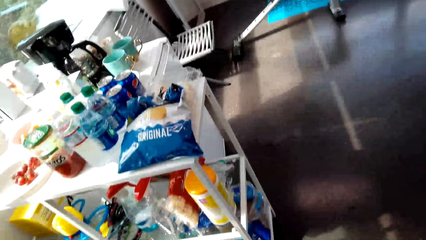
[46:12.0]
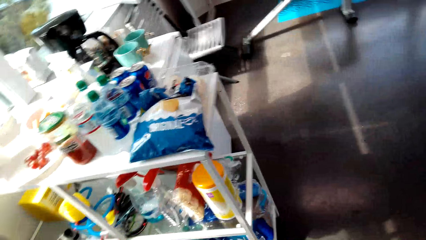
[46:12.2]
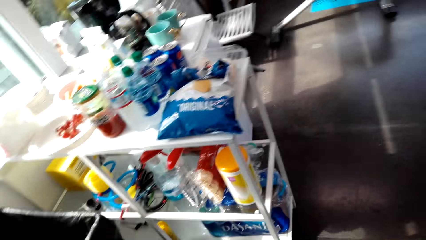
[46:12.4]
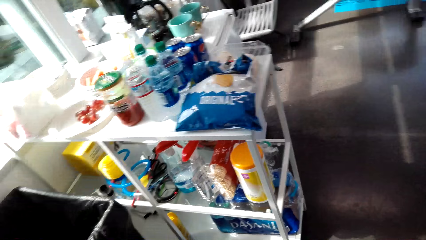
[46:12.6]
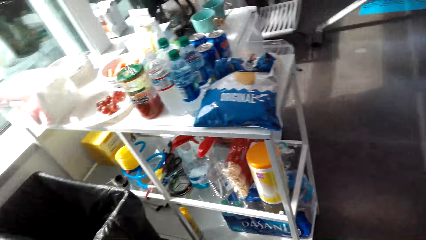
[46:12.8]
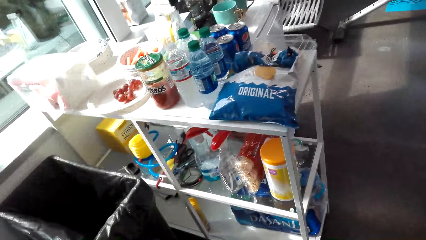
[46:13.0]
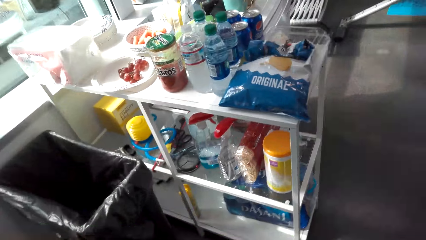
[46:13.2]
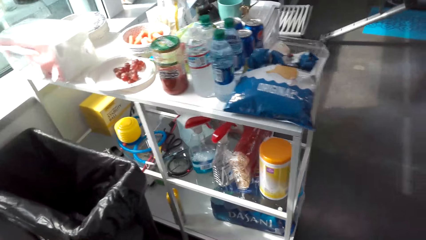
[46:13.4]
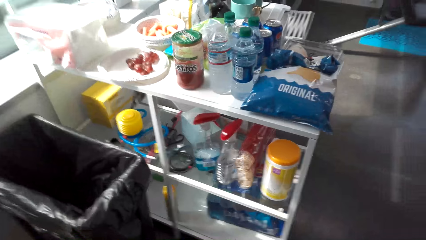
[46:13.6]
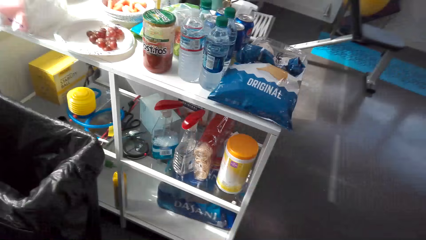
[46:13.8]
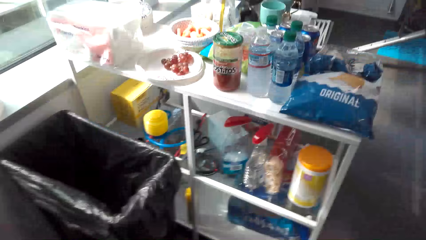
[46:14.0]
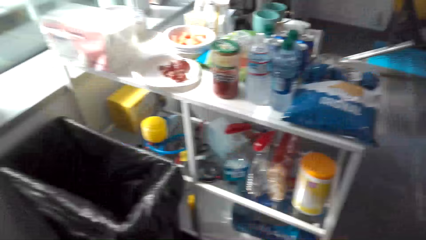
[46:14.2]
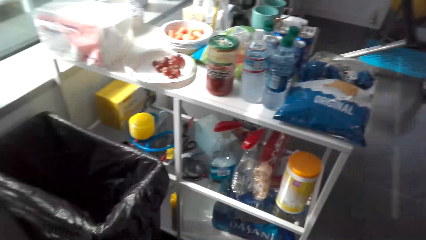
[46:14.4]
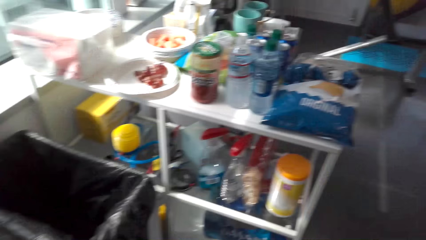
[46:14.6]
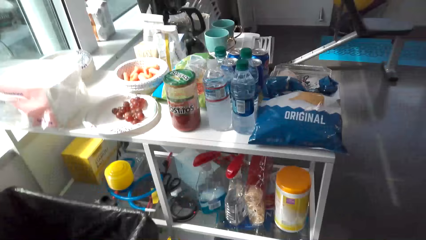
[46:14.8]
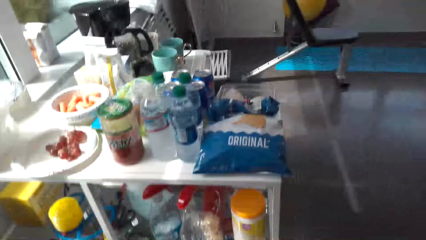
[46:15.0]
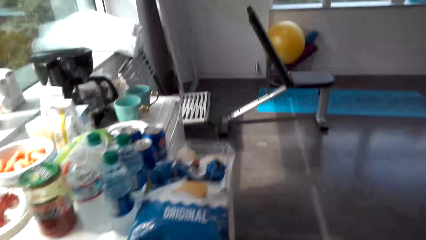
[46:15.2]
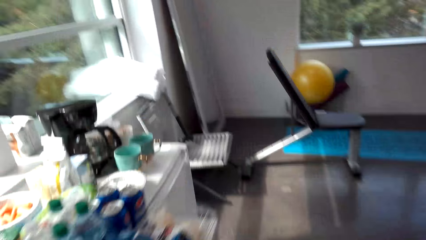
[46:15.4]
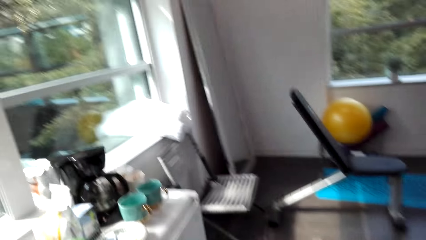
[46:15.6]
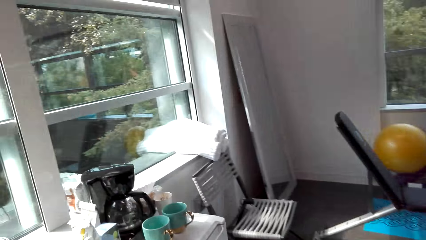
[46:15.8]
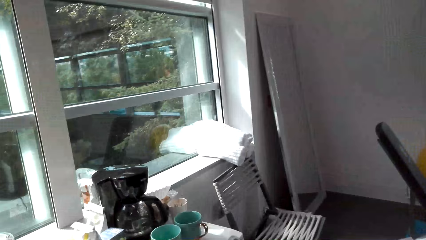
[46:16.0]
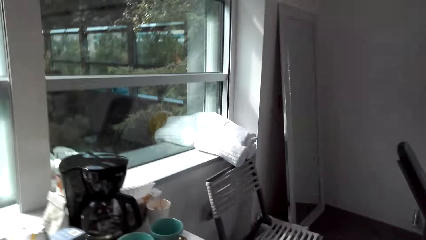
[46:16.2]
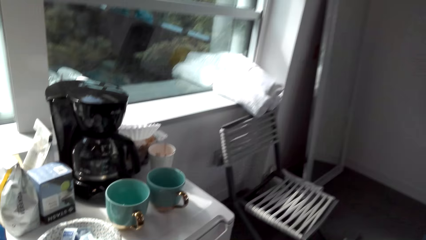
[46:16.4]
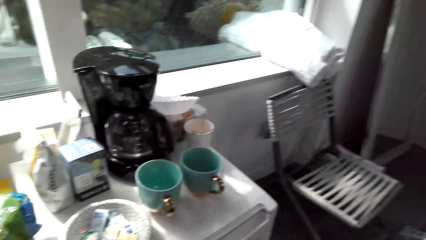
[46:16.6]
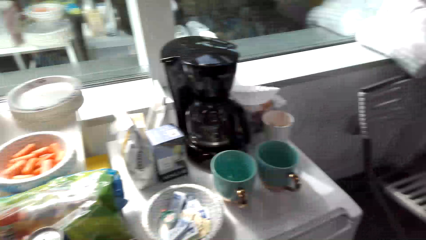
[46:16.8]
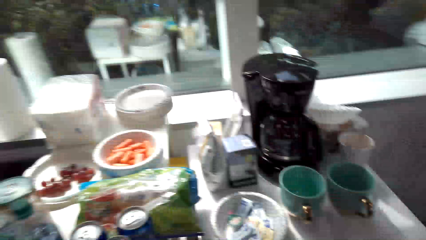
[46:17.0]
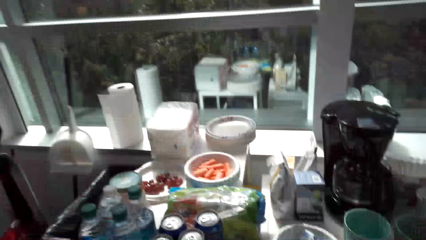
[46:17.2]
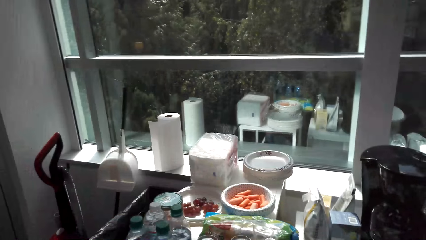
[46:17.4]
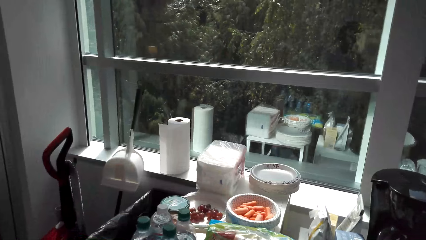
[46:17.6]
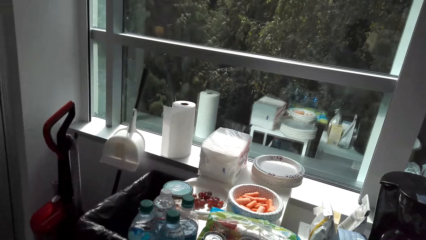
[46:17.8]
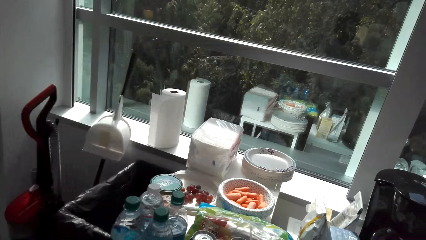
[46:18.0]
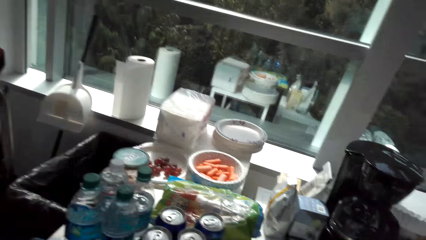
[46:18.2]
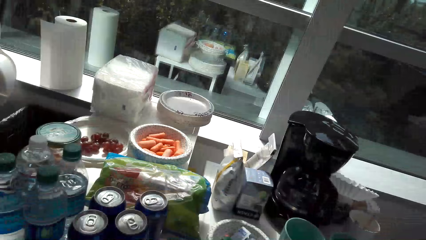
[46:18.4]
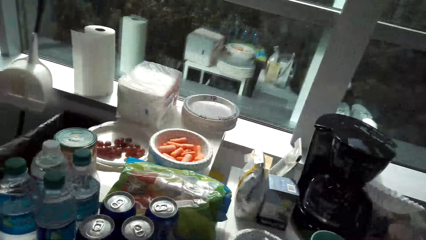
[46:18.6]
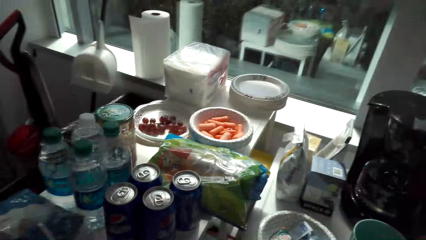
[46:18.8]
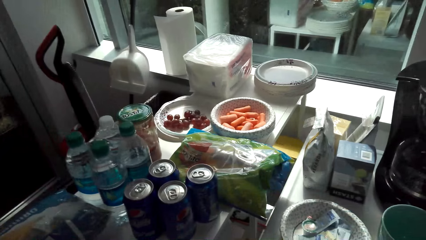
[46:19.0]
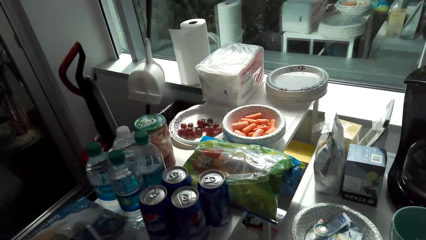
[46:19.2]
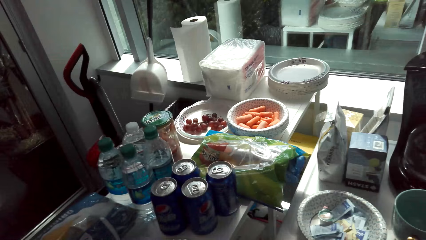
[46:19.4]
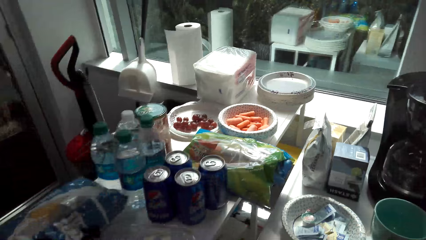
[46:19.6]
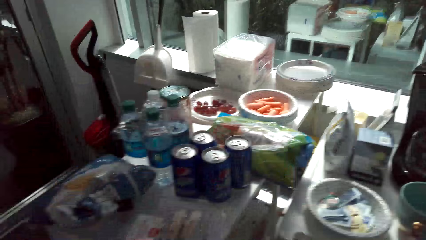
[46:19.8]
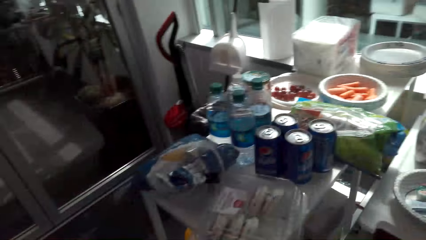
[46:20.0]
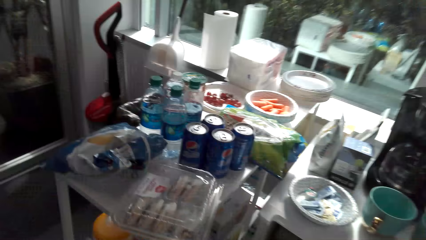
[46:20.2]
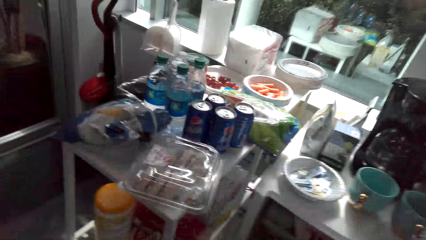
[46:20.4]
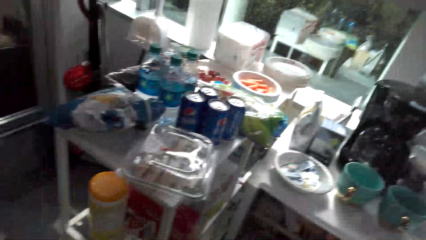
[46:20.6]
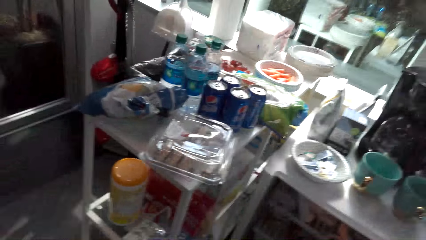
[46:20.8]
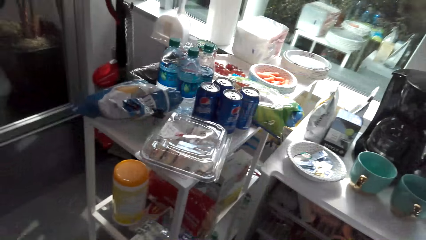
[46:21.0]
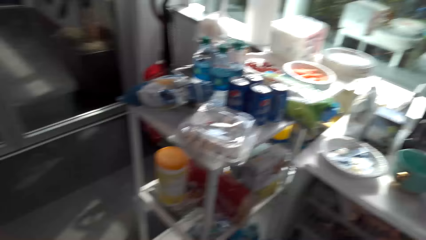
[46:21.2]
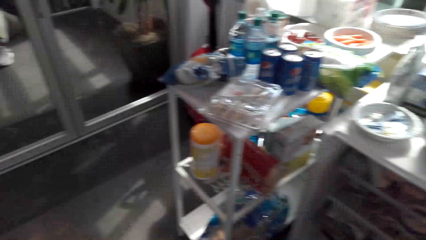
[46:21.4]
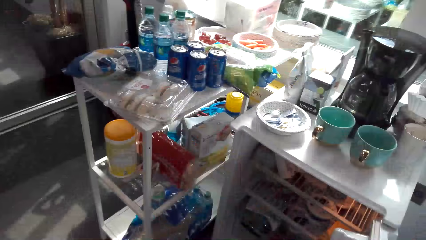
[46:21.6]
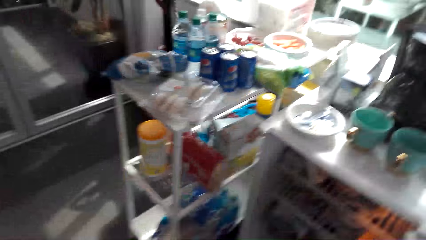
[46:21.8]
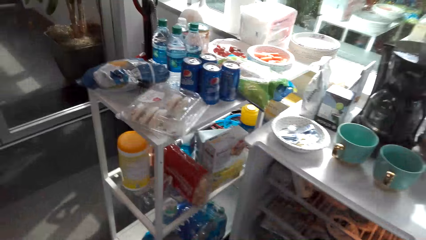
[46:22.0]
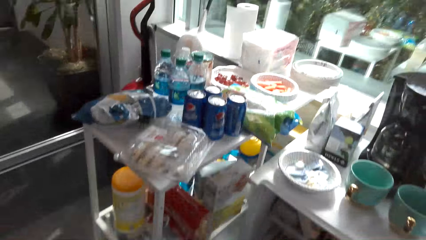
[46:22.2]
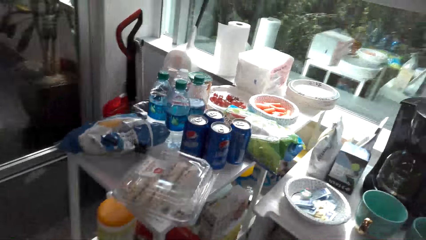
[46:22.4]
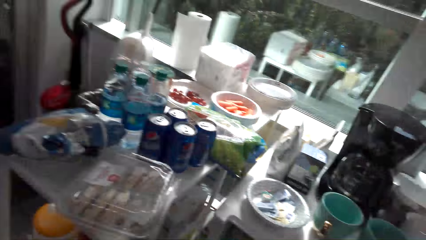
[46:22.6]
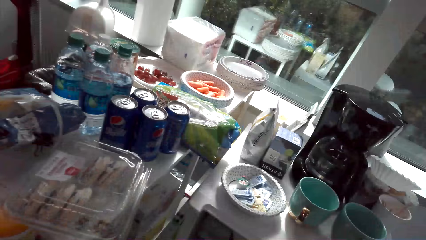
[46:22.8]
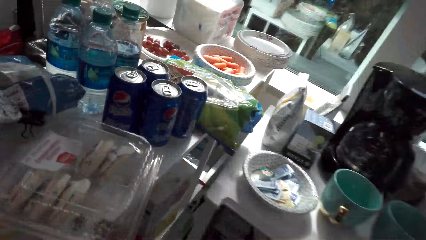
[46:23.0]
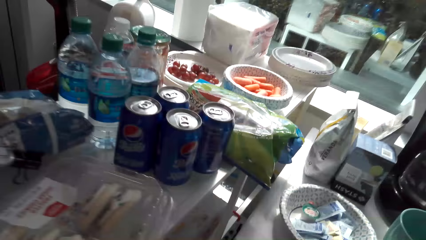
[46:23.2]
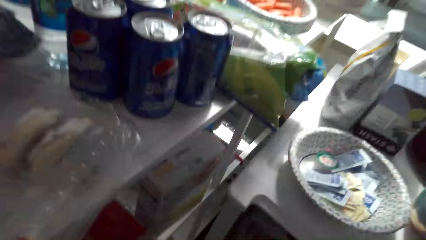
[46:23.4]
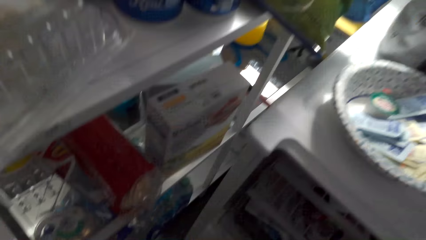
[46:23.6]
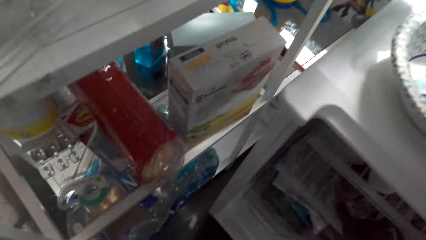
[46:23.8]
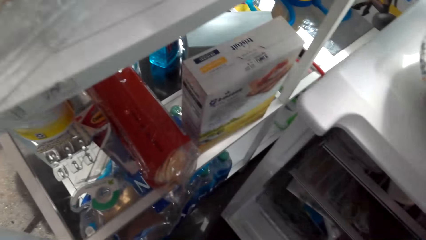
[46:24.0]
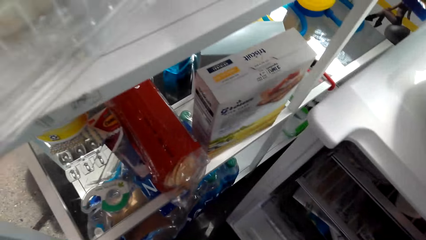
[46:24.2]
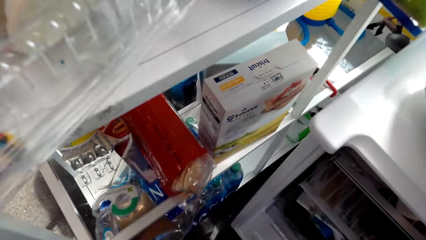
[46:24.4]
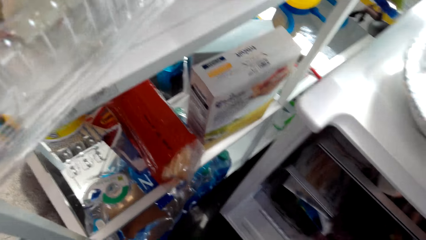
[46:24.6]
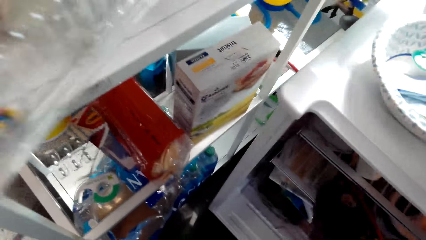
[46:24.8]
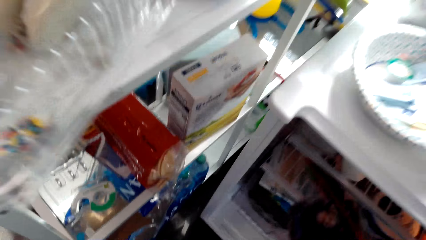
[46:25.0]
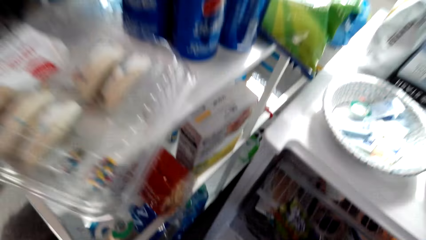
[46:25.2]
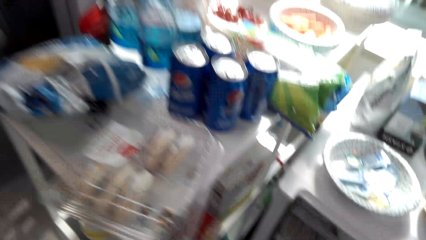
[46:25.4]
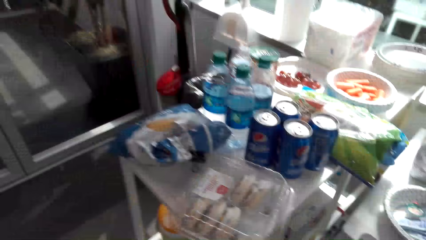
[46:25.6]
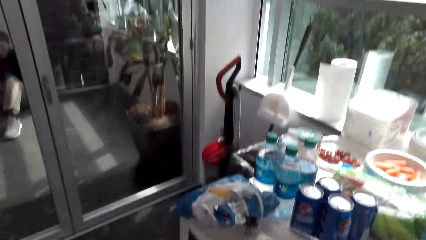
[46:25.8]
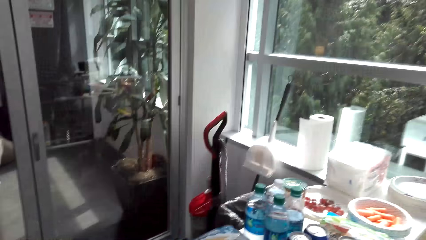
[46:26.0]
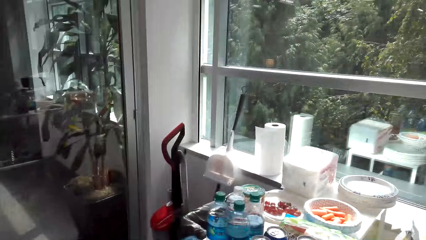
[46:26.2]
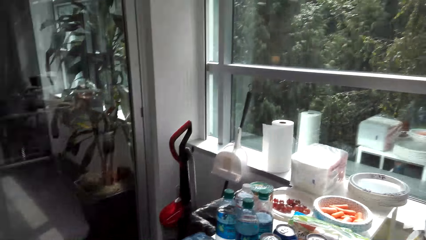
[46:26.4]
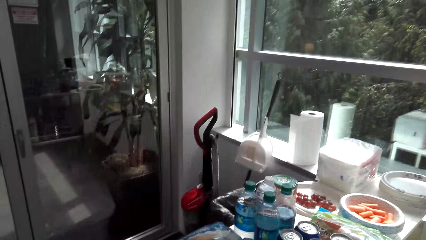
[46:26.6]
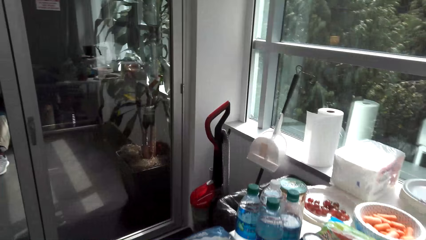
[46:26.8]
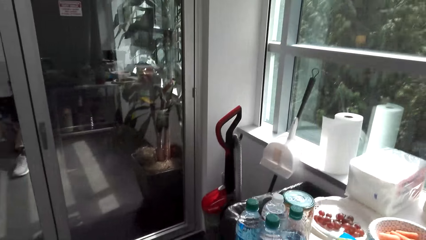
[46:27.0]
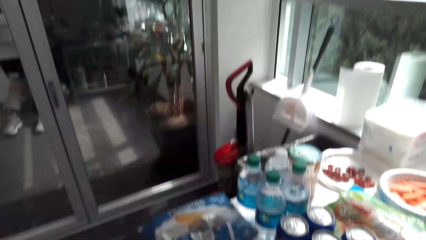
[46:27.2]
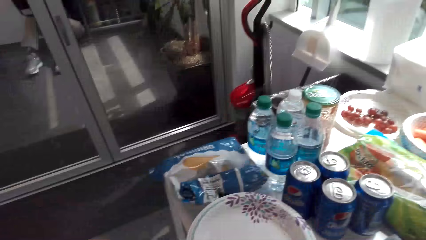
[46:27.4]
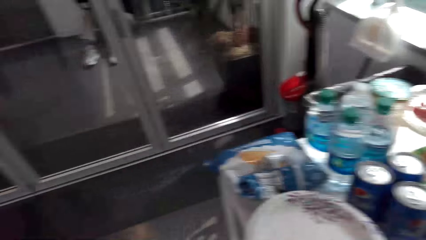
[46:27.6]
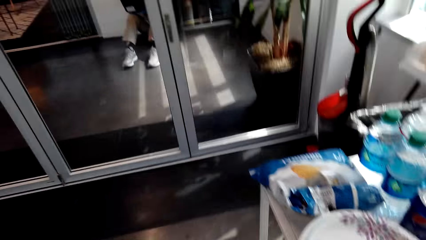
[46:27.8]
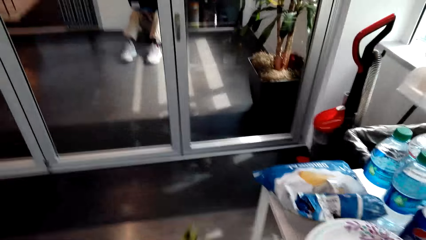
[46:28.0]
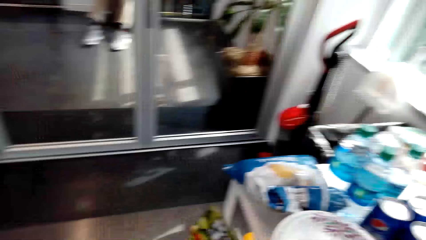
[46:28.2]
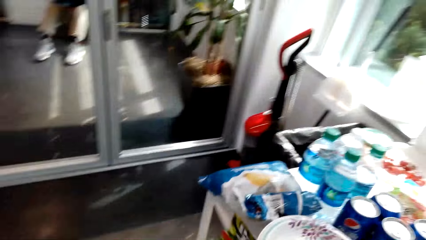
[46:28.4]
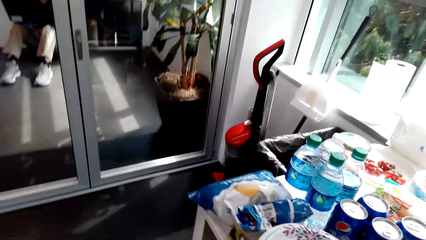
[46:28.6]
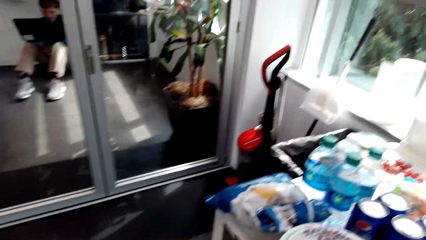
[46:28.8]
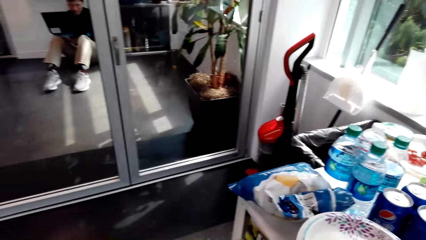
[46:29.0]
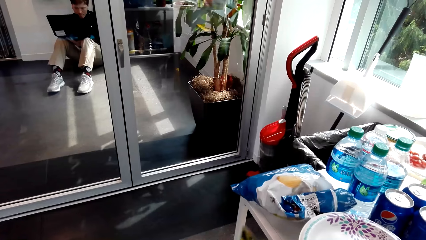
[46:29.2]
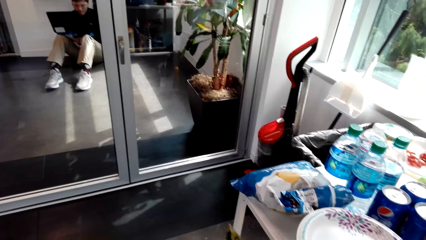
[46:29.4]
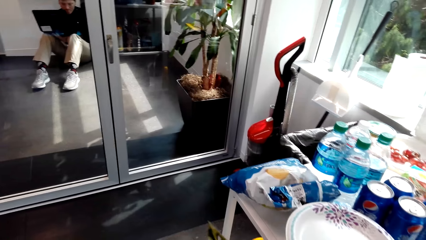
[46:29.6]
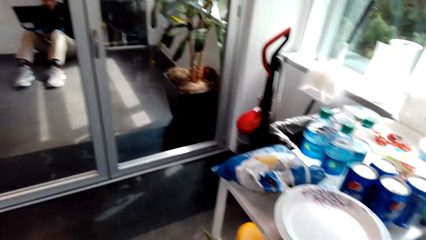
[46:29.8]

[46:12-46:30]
The camera wearer interacts with a man. They look around a room. They walk around the room. They talk to the man in the background. They look around the room. They interact with the man. They walk around the room. They pick up a packet of snacks from a fridge. They unwrap the packet of snacks.
